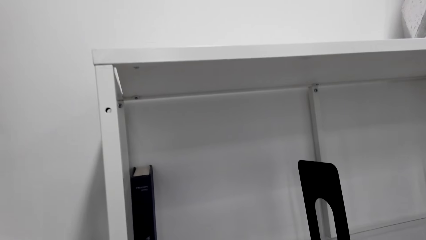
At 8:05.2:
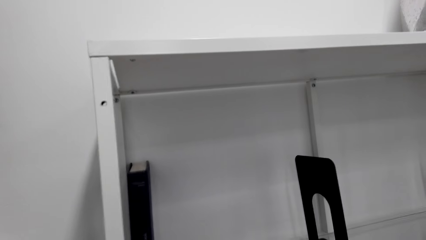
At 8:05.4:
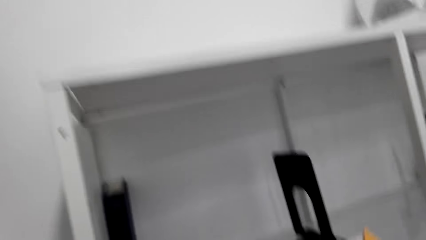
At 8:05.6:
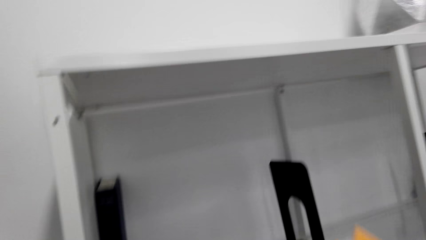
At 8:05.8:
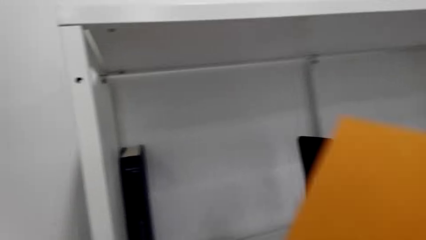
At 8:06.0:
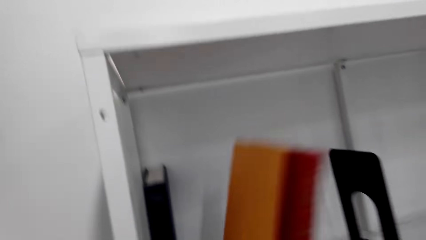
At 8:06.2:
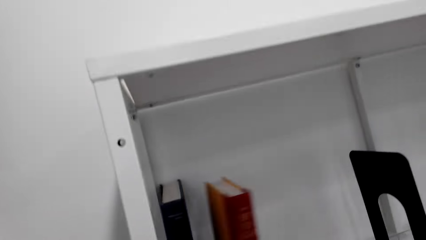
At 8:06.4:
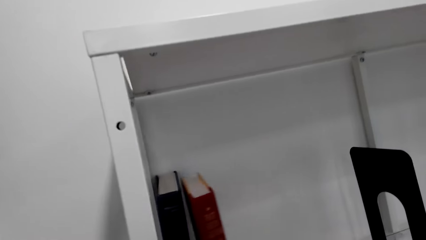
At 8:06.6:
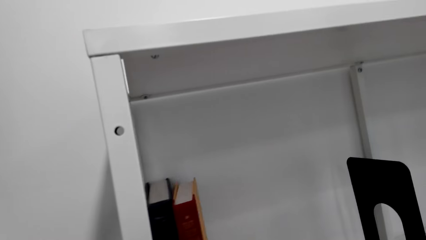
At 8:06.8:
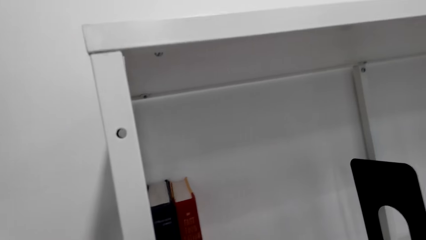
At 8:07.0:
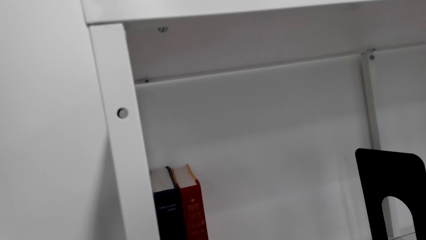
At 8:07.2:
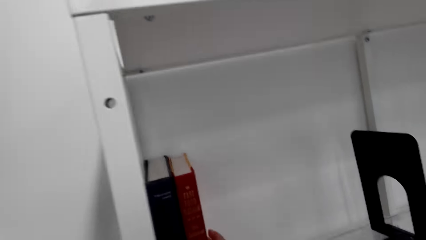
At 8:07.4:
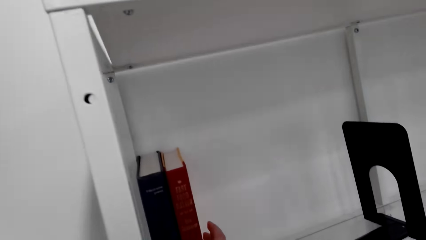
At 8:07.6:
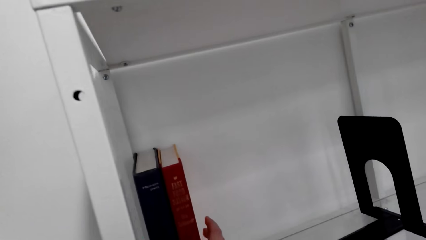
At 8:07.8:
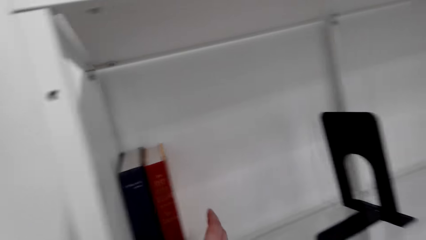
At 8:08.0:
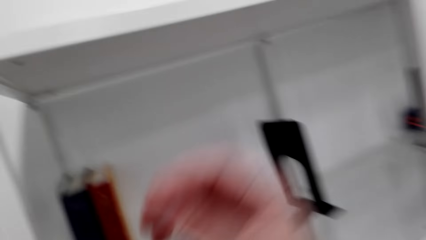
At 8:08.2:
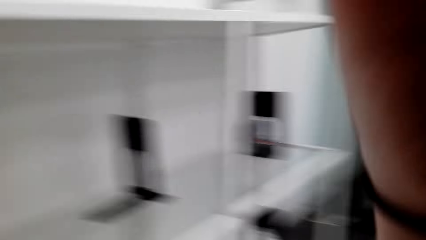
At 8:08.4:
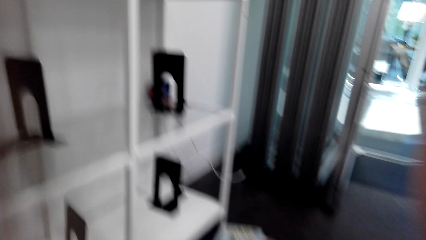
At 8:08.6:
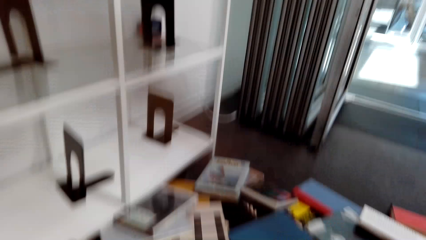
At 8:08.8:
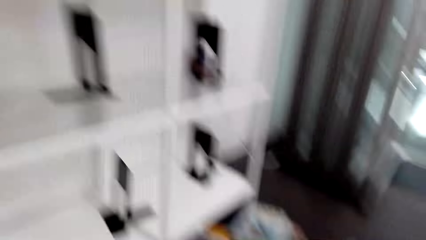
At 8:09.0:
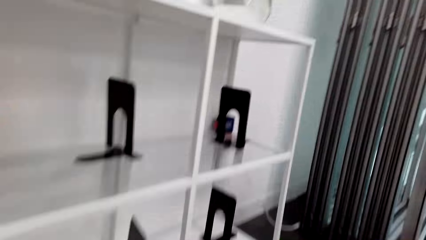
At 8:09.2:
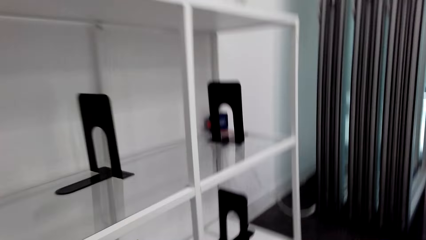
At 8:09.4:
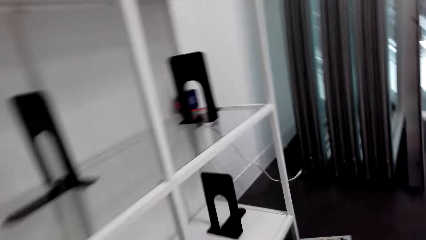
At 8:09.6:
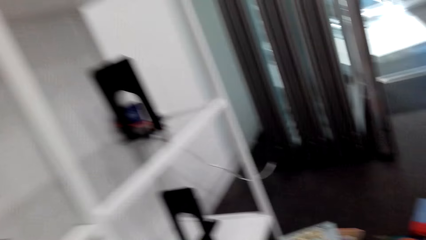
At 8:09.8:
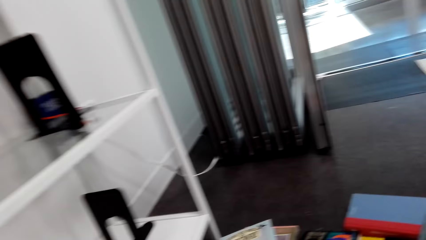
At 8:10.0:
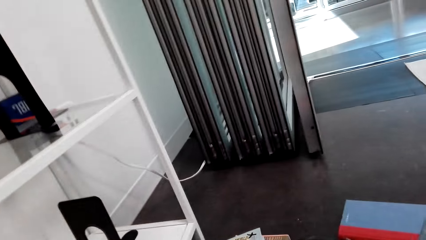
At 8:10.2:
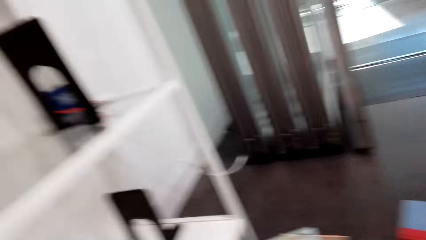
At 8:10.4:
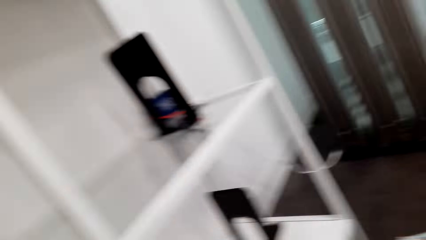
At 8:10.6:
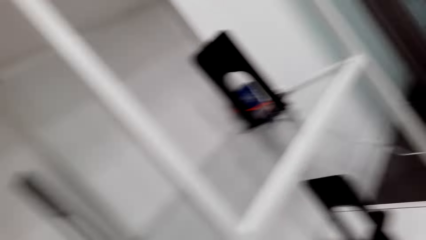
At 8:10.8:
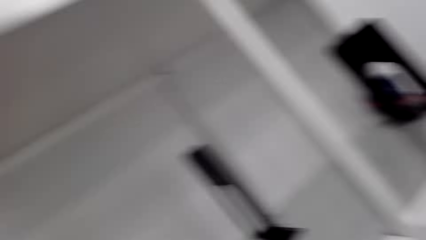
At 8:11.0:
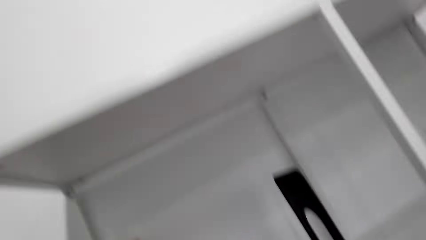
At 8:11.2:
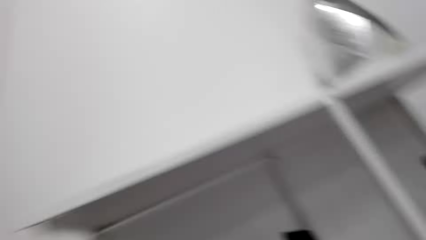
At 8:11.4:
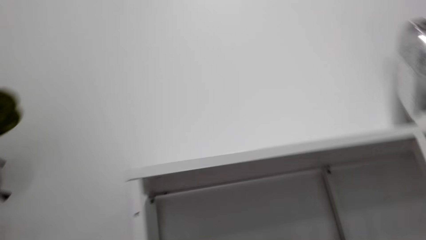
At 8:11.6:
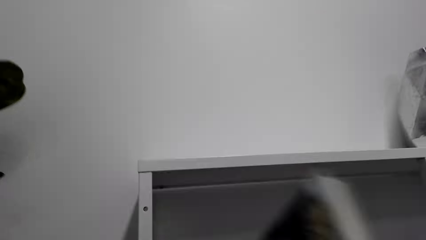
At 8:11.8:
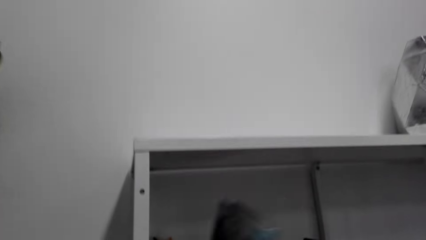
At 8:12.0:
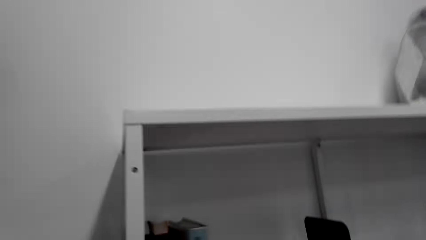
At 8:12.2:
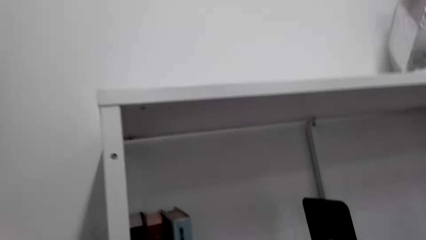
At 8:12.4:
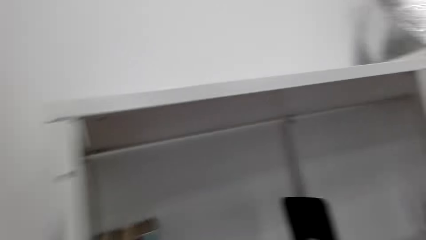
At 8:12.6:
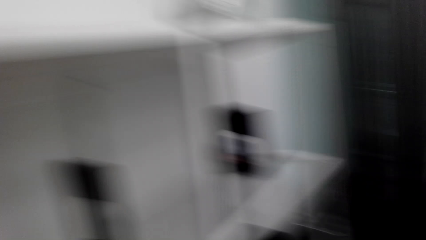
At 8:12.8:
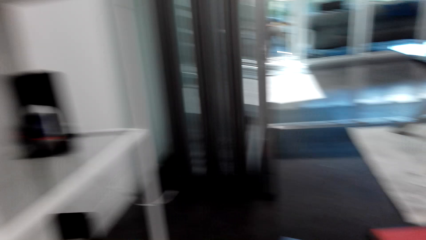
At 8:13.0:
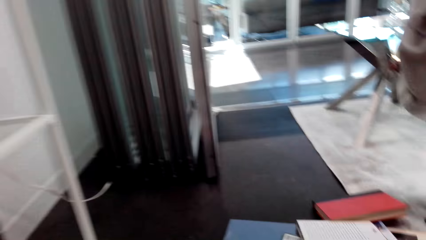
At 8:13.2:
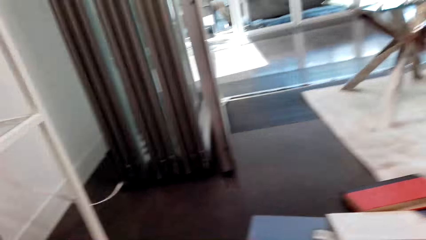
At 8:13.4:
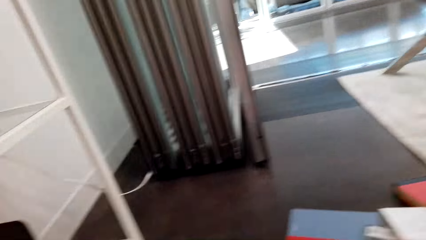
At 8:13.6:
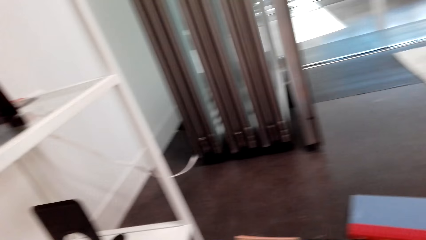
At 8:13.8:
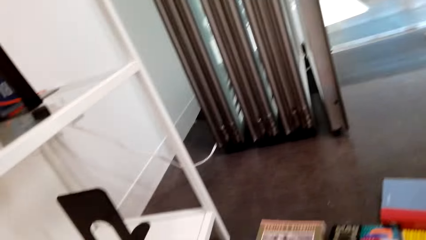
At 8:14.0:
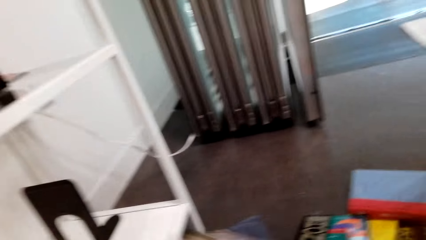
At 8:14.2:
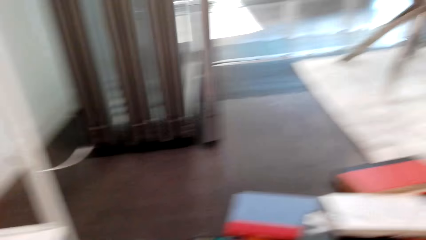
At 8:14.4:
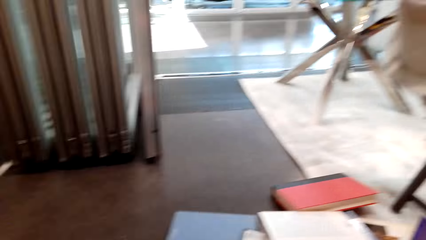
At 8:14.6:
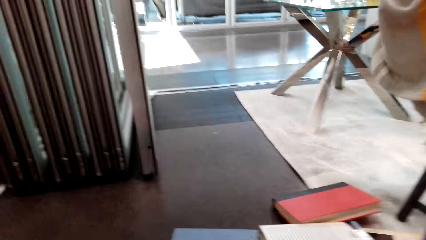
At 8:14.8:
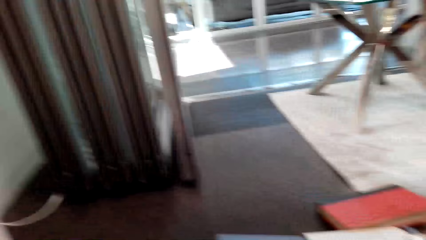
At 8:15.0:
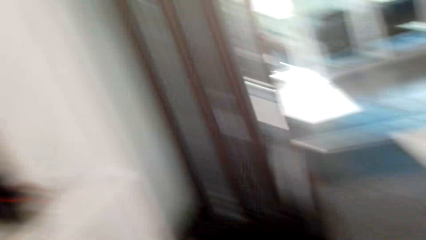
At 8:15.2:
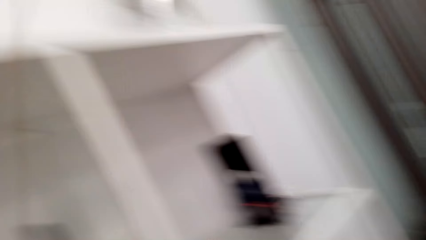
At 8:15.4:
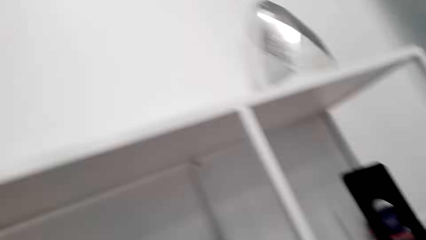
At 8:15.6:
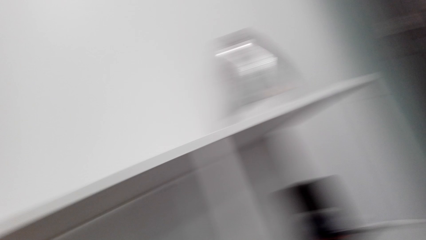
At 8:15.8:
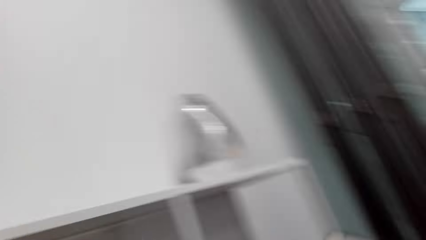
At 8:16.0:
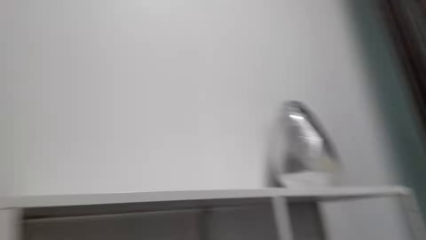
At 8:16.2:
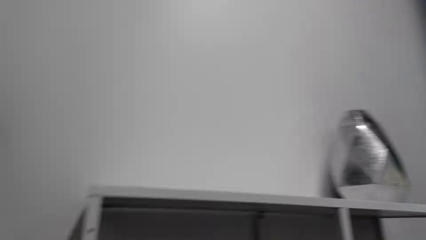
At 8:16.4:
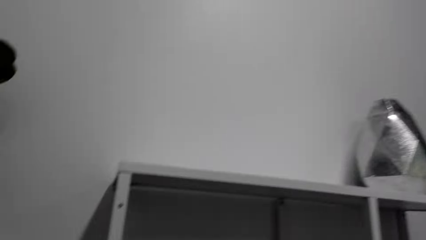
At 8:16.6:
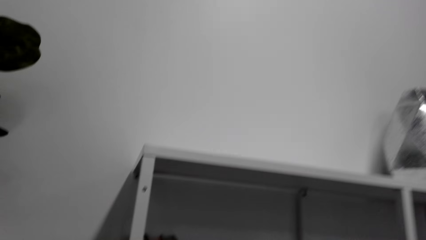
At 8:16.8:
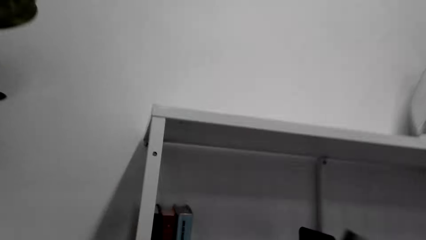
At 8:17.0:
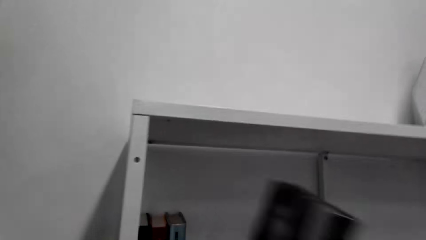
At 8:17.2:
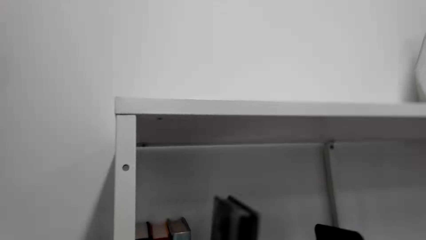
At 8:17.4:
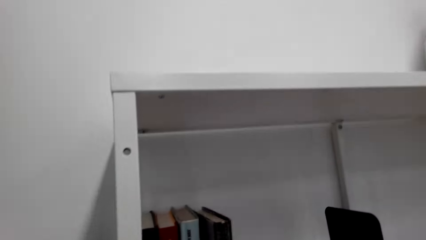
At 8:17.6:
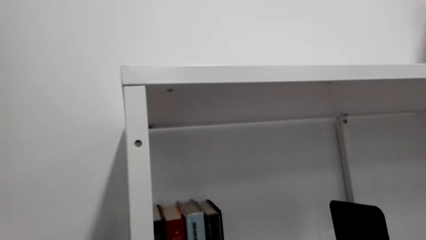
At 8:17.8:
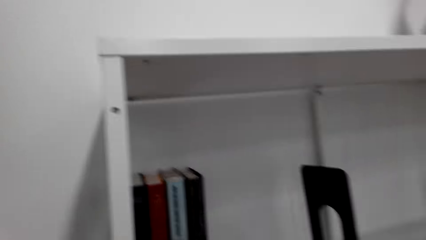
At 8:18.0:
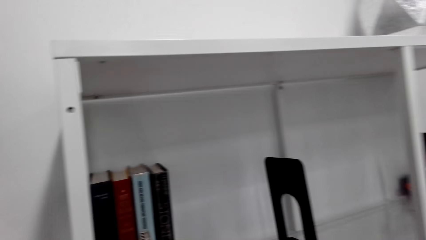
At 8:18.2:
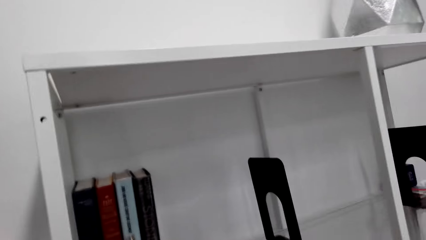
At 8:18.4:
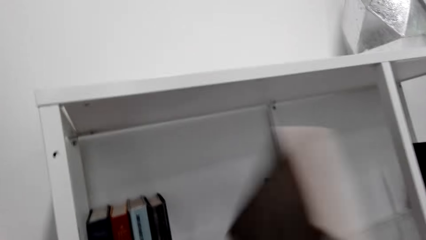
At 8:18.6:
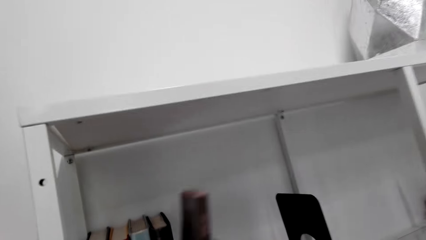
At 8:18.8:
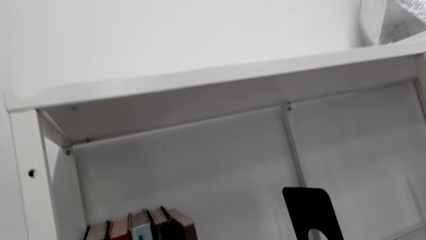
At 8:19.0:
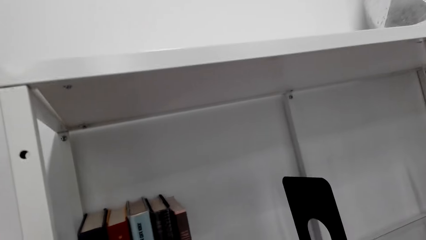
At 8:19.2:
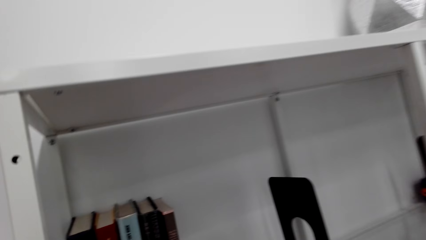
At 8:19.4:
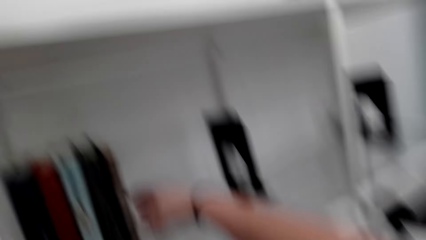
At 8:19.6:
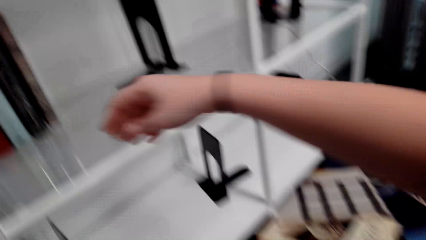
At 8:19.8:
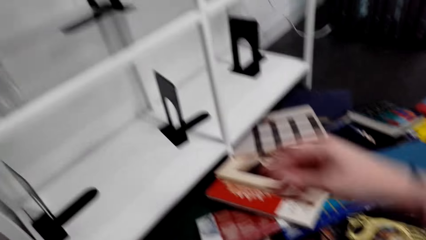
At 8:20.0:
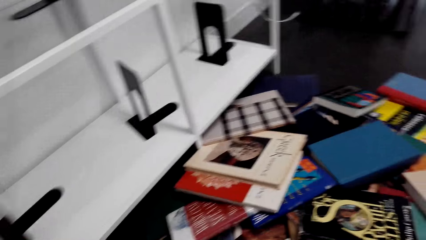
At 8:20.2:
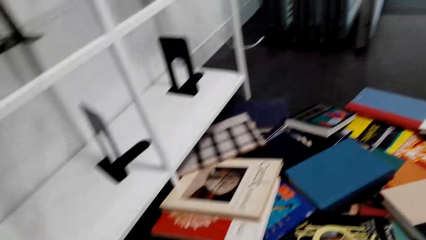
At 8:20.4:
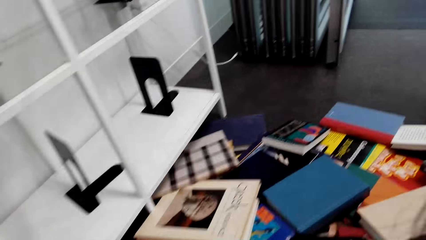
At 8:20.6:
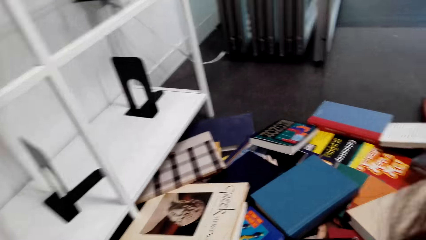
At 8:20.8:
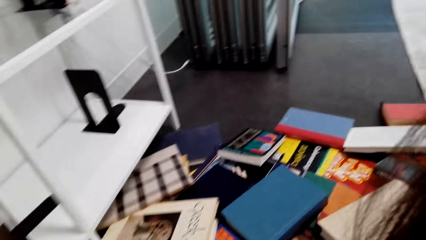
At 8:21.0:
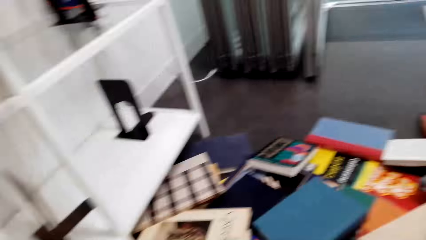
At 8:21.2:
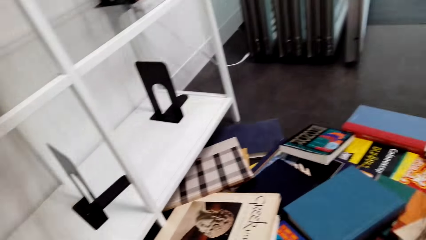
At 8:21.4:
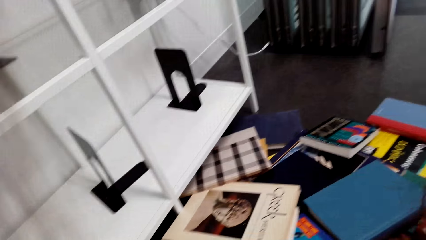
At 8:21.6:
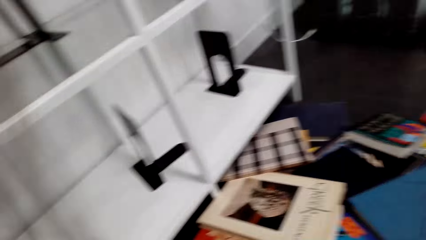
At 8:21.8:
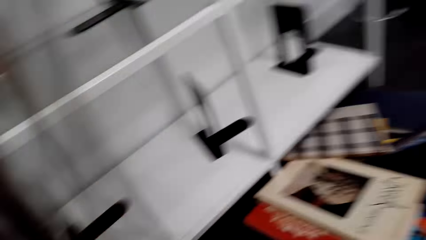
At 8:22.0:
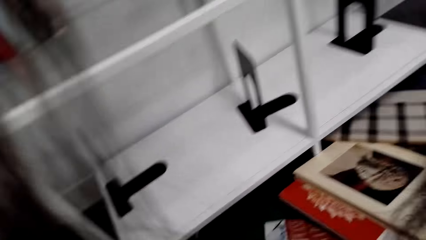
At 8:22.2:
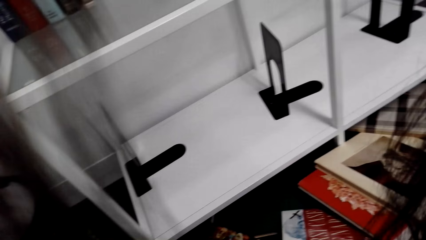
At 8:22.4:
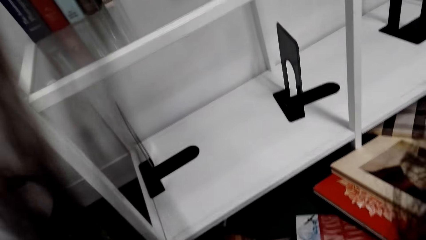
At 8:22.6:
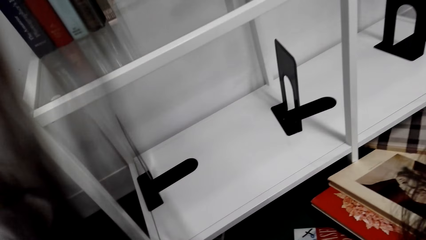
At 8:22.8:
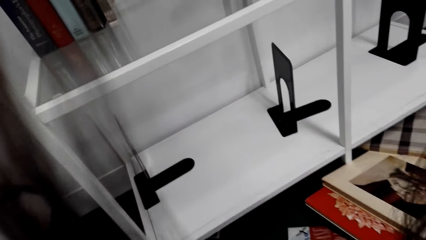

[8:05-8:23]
The camera wearer places a book on the shelf. She lifts her hand. She looks around a room. She places a book on the shelf. She picks up books from the floor. She looks around the room. She places a book on the shelf. She places a book on the shelf again. She picks up books from the floor.
